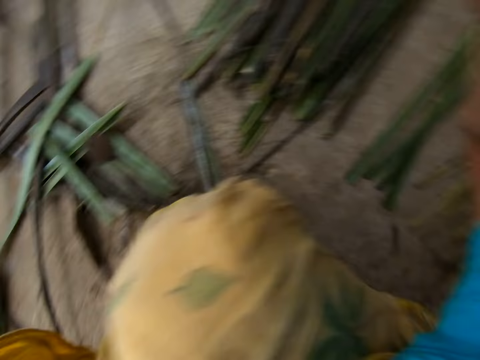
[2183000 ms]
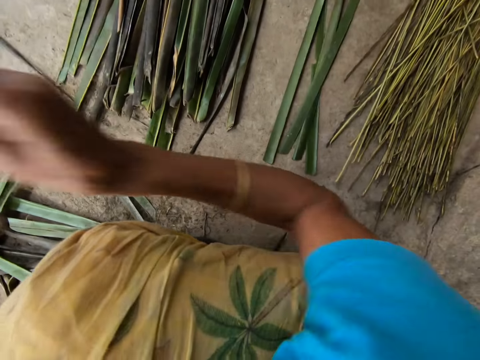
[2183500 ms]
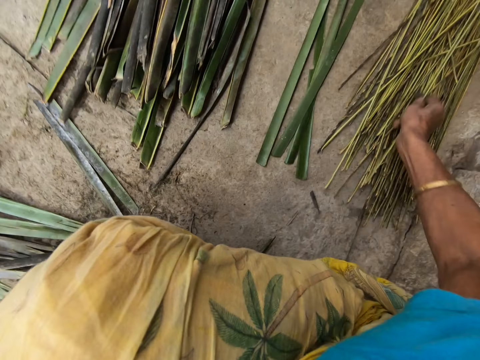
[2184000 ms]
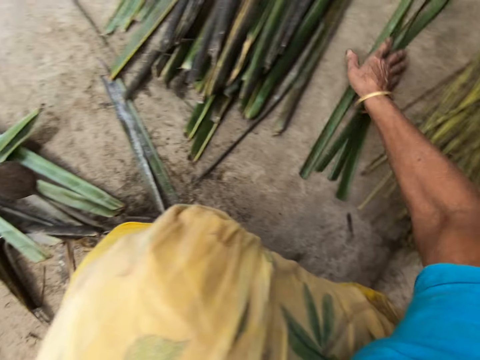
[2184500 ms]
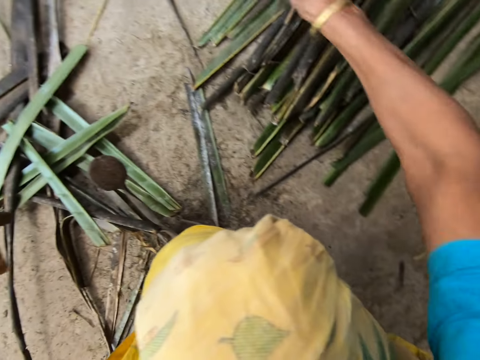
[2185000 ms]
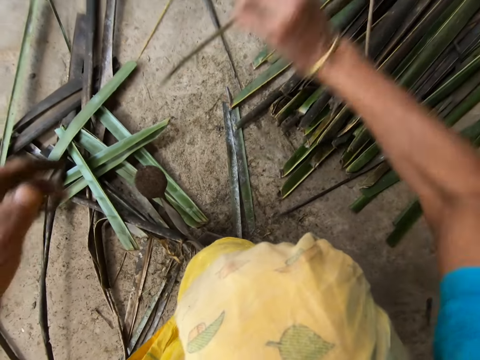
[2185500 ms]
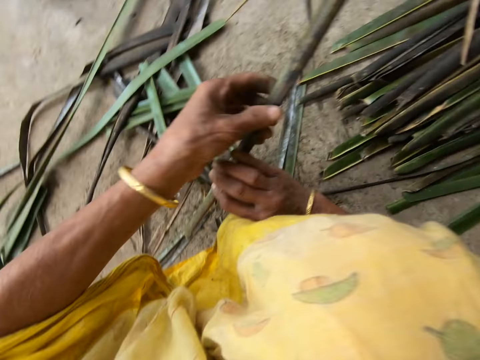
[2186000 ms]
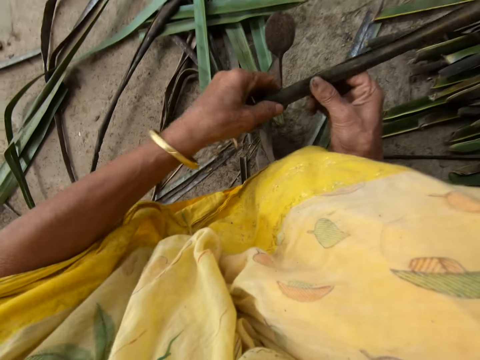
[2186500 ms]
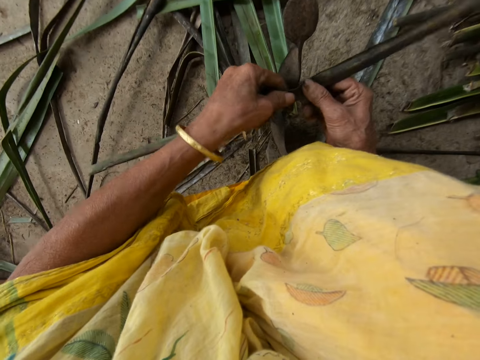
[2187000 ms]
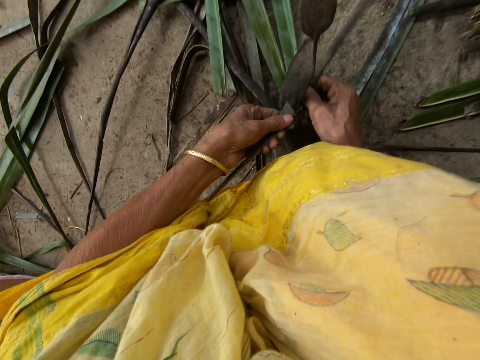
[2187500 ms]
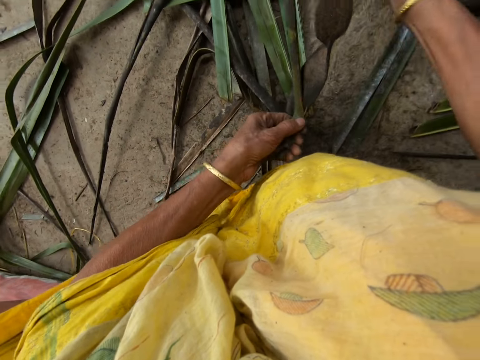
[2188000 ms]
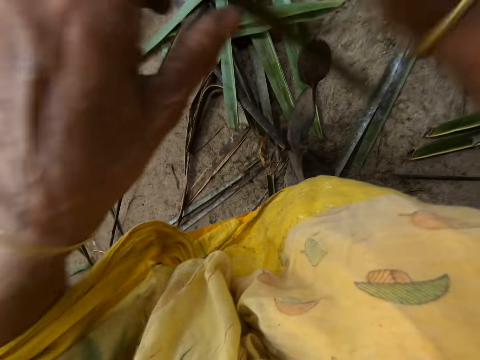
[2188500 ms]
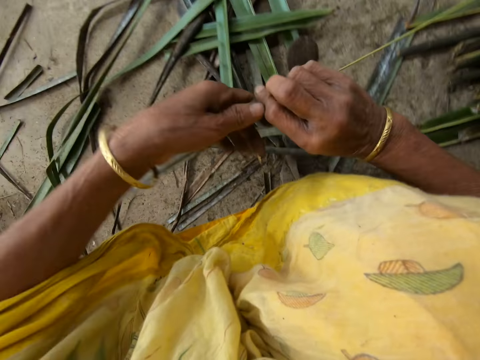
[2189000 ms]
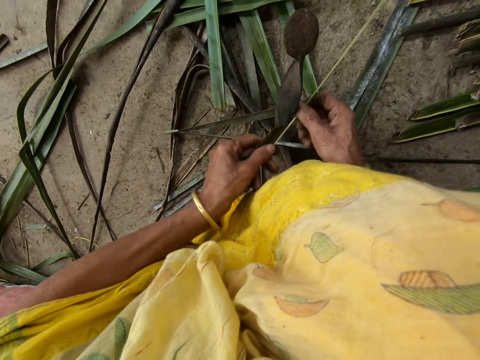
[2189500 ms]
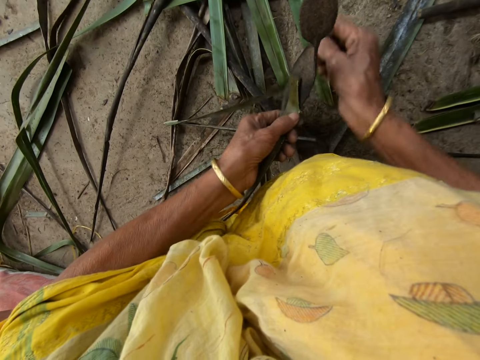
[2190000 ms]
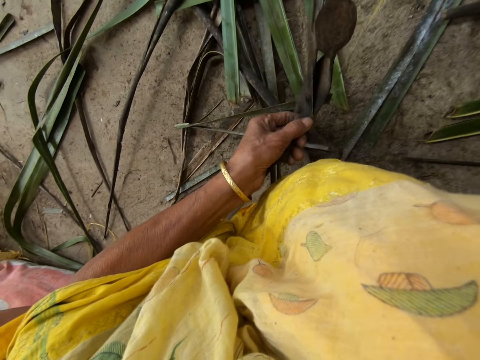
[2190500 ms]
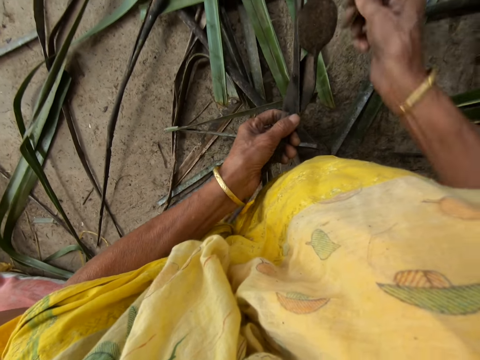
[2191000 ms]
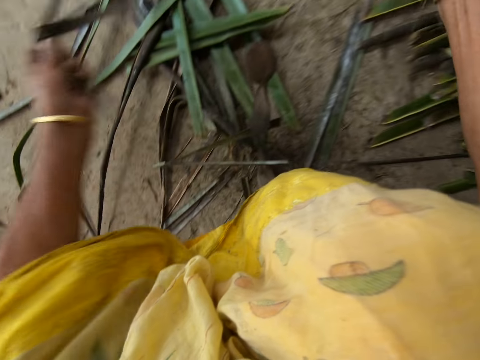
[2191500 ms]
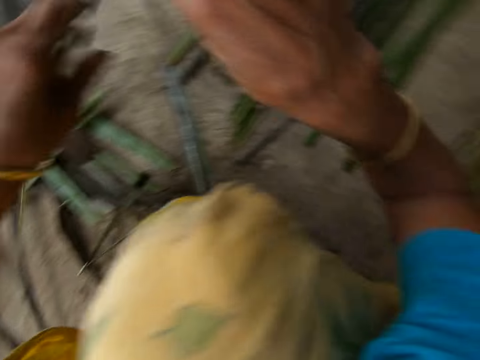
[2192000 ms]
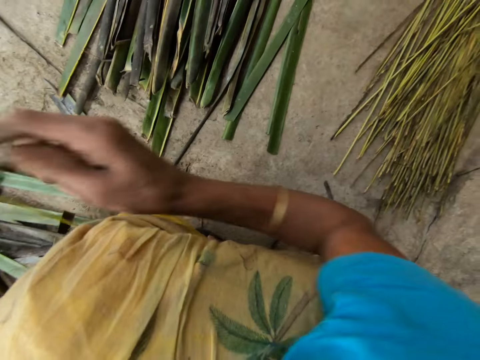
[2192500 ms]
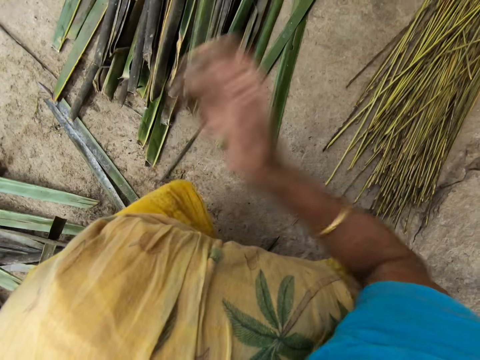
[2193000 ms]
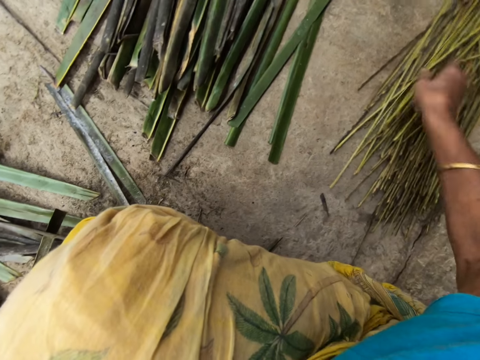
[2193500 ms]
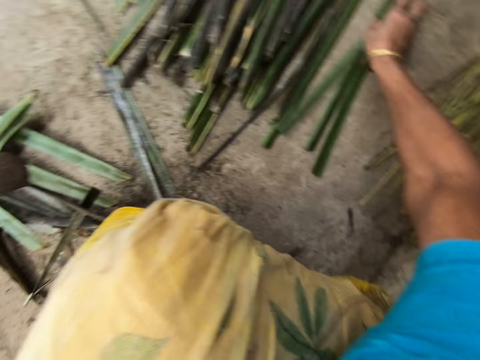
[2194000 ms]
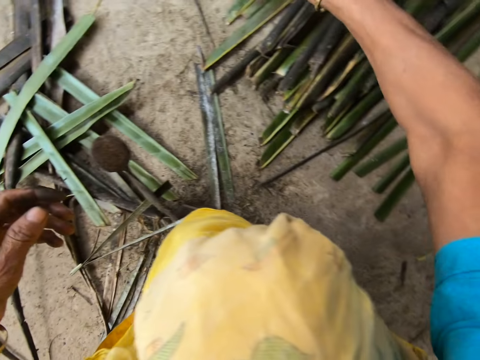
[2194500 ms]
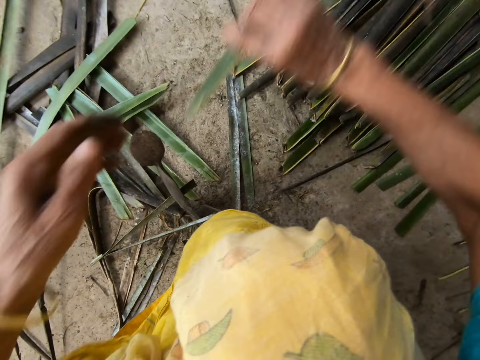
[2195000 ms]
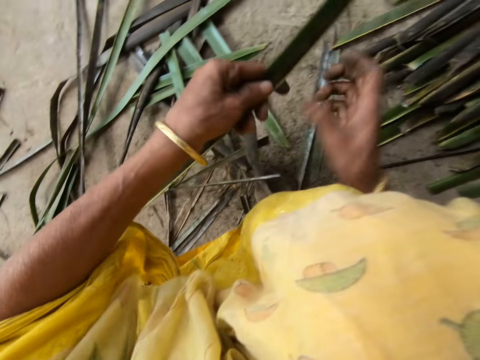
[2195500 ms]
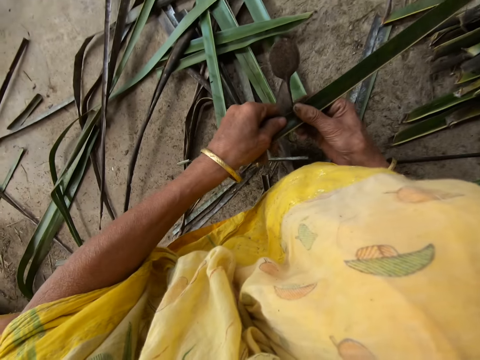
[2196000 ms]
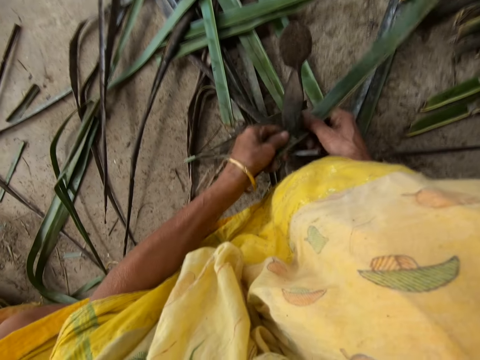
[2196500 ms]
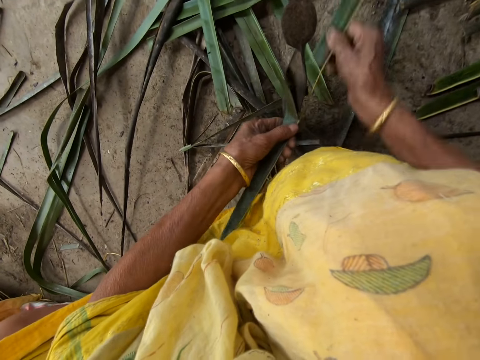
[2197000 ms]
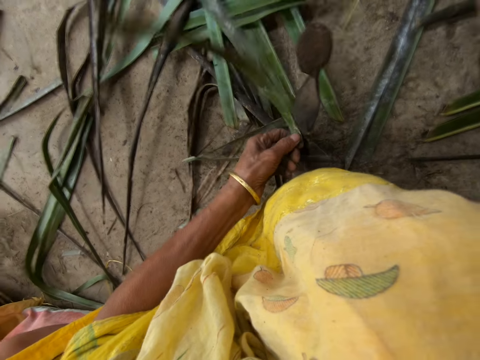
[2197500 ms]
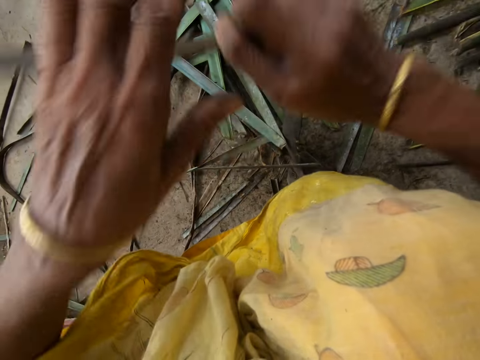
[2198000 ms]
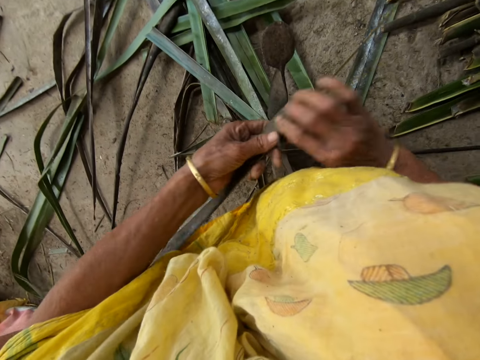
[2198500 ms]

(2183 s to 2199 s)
The camera wearer drops the stick or coconut leaf midrib on the floor with her right hand. She picks up a leaflet or coconut leaf from the floor with her right hand. She trims the leaflet from the stick with the sharp edge iron rod or vegetable cutter on the floor. She pulls the midrib on the coconut leaf. She reaps the coconut leaf off the midrib on the vegetable cutter. She pulls the midrib on the coconut leaf. She drops the stick on the floor with her right hand. She picks up a leaflet from the floor with her right hand. She trims the leaflet from a stick with the sharp edge iron rod on the floor. She pulls the midrib on the coconut leaf.

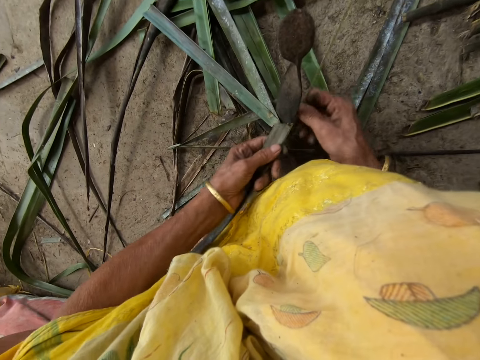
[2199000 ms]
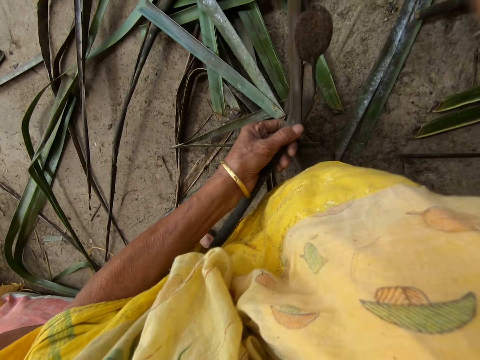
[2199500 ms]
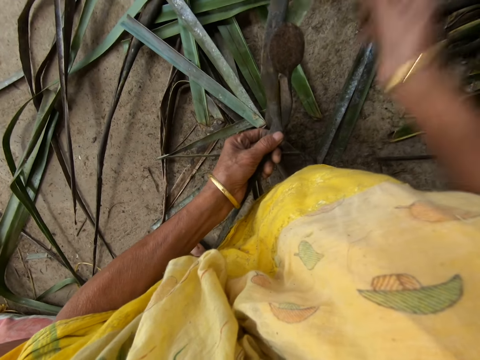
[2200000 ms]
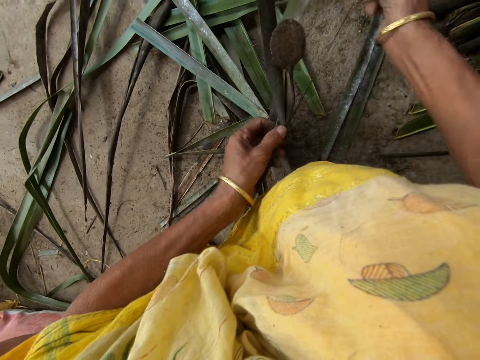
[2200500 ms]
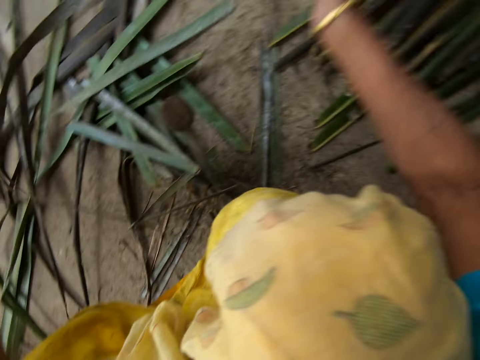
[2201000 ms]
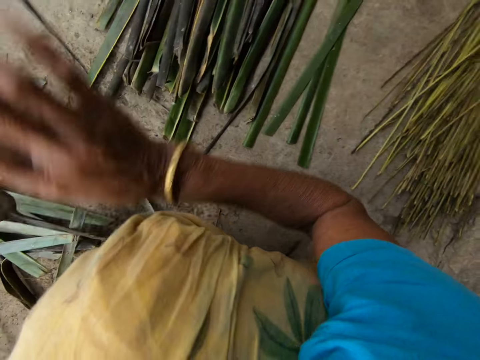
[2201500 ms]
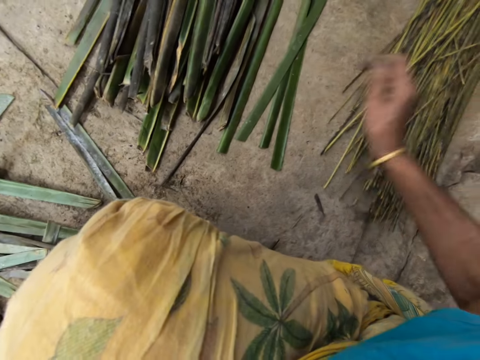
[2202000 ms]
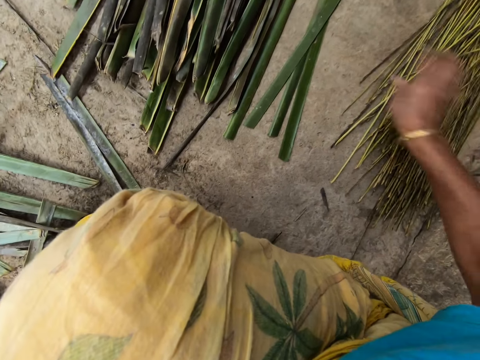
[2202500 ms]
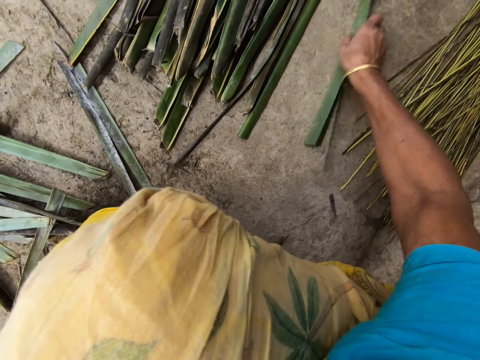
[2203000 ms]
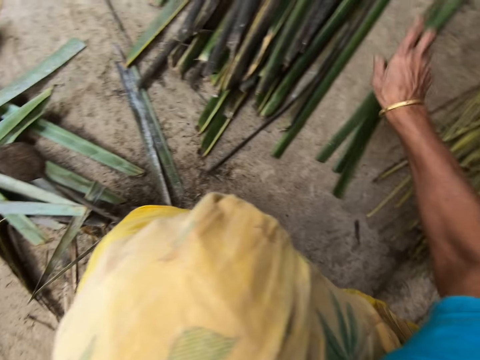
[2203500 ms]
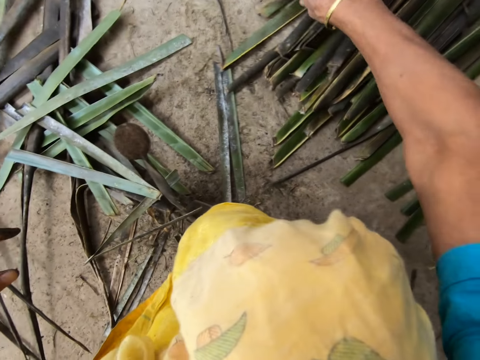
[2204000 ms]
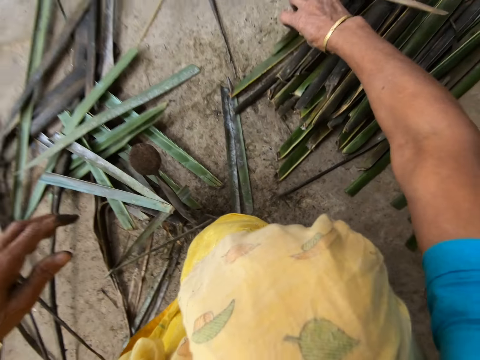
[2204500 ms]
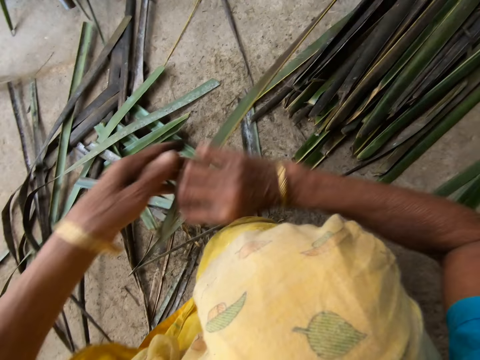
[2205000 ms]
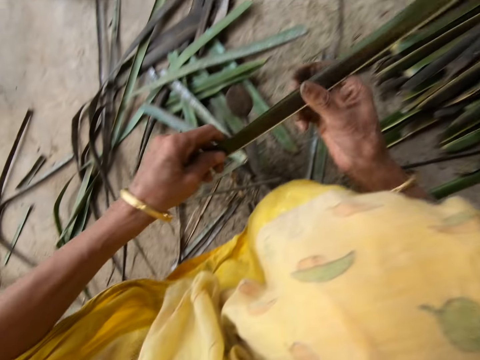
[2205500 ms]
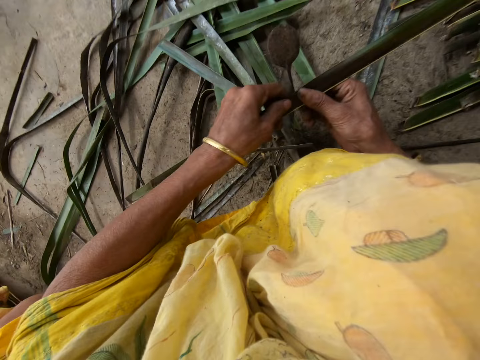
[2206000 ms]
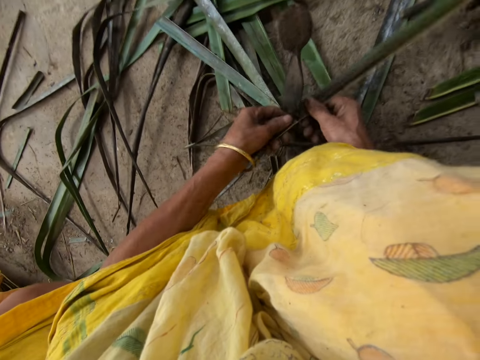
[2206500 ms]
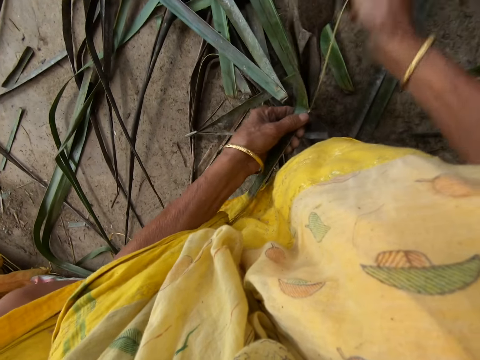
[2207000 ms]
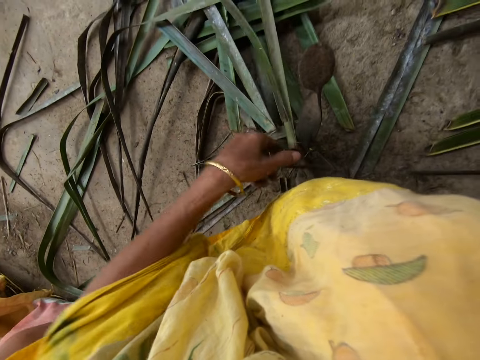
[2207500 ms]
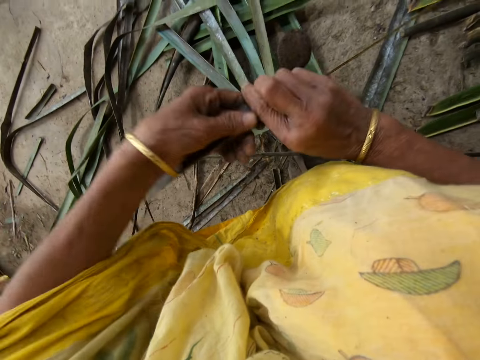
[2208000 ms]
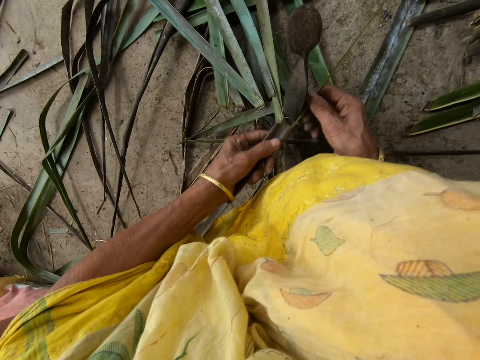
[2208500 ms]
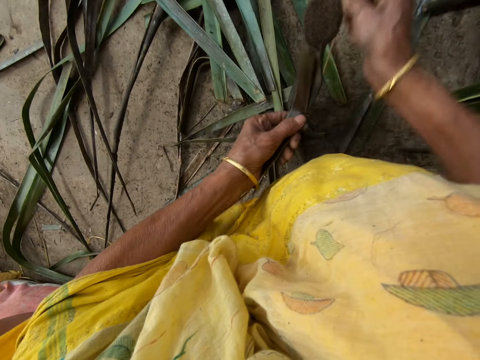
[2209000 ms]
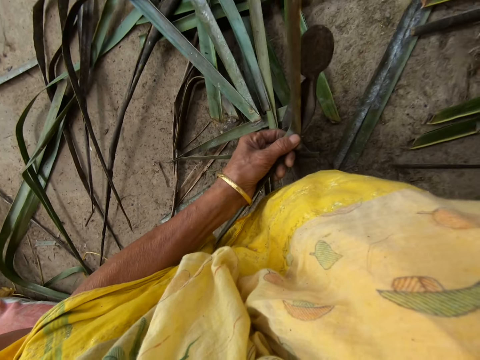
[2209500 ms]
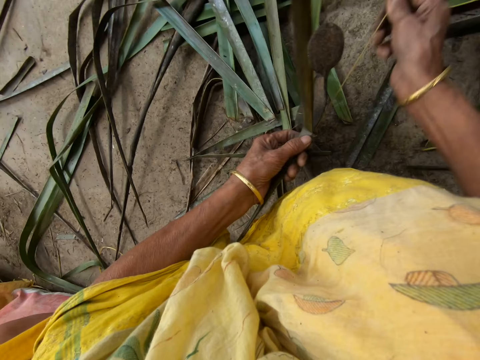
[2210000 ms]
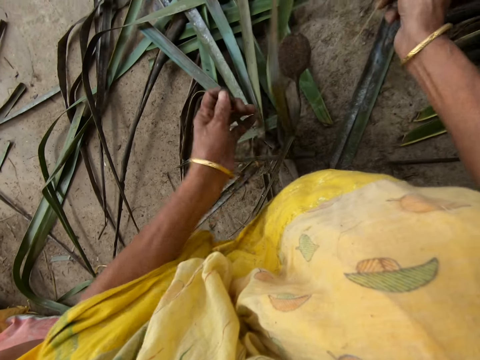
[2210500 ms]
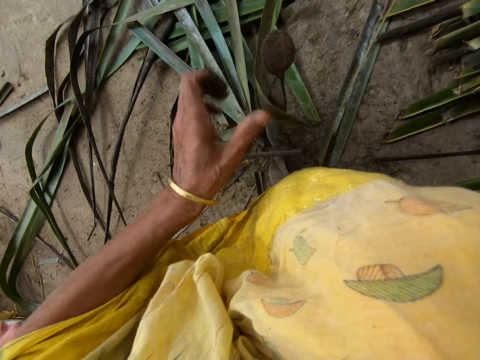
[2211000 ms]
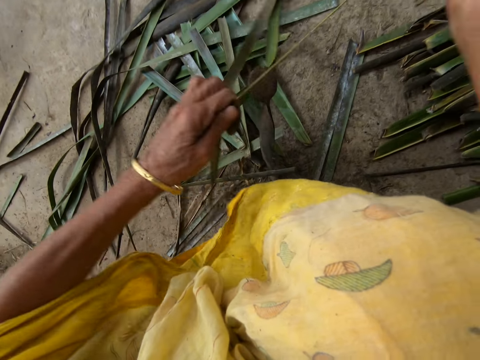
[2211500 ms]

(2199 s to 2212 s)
The camera wearer reaps the coconut leaf off the midrib on the vegetable cutter. She pulls the midrib on the coconut leaf. She puts the coconut leaf midrib on the floor with her right hand. She takes the coconut leaf on the floor with her right hand. She reaps the coconut leaf off the midrib on the vegetable cutter. She pulls the midrib on the coconut leaf. She reaps the coconut leaf off the midrib on the vegetable cutter. She pulls the midrib on the coconut leaf.
